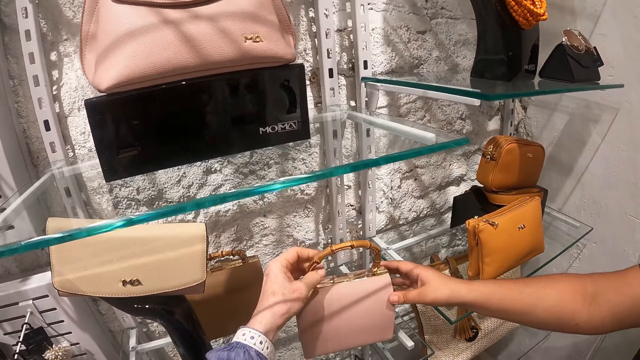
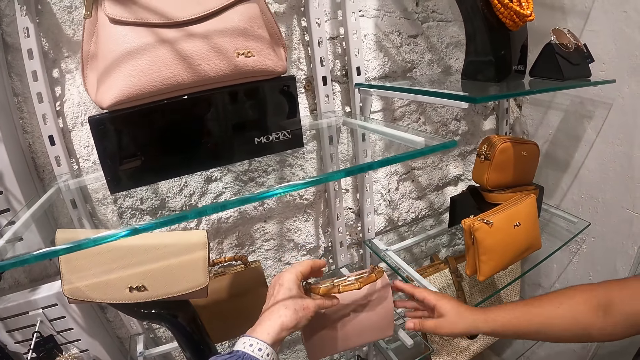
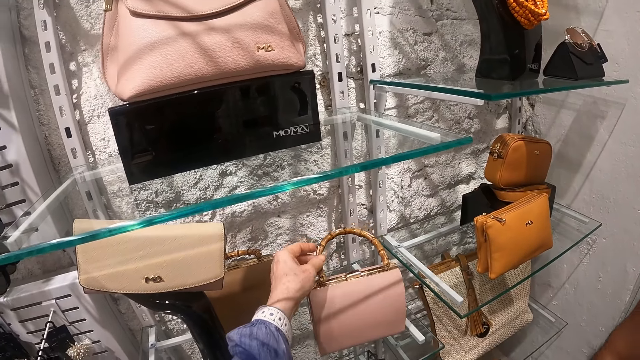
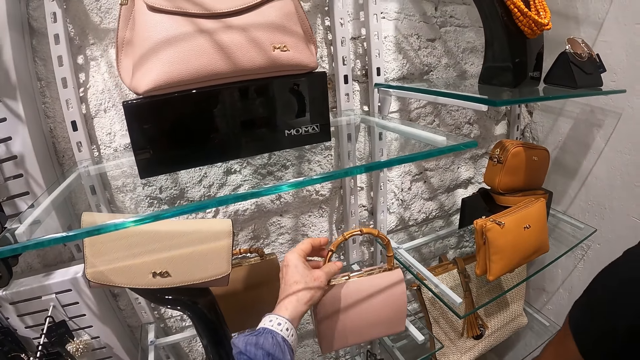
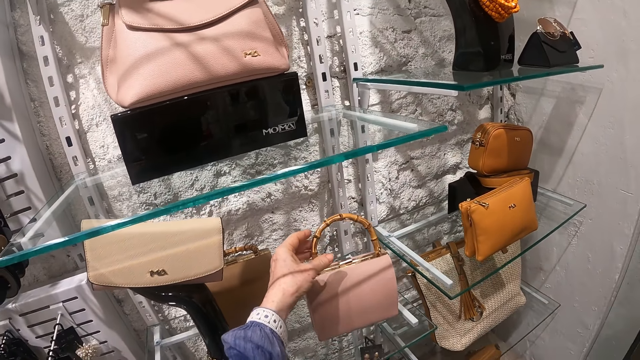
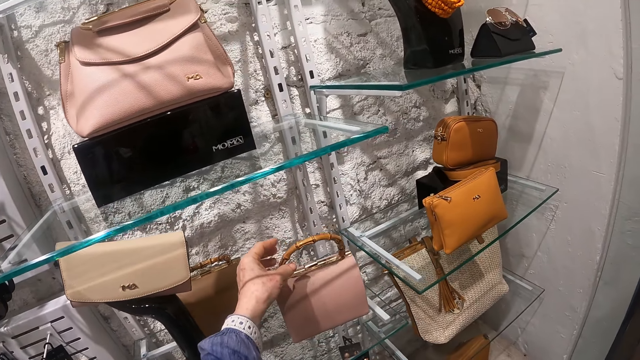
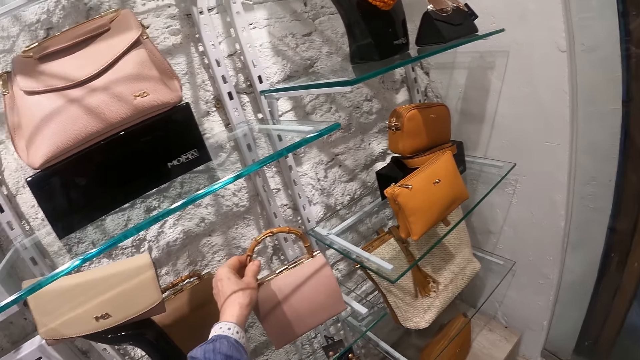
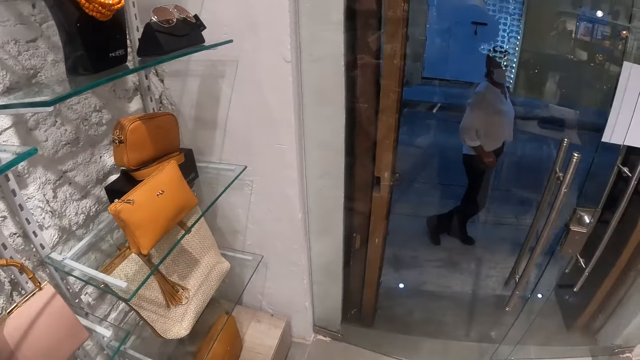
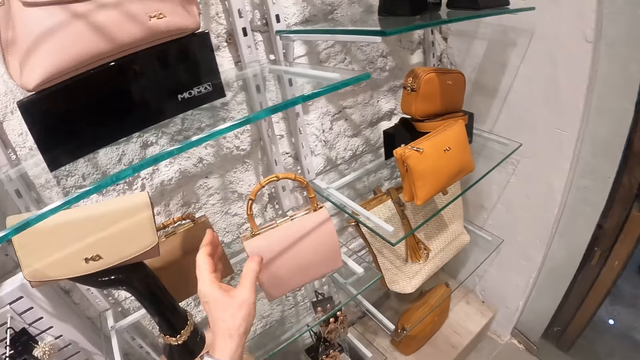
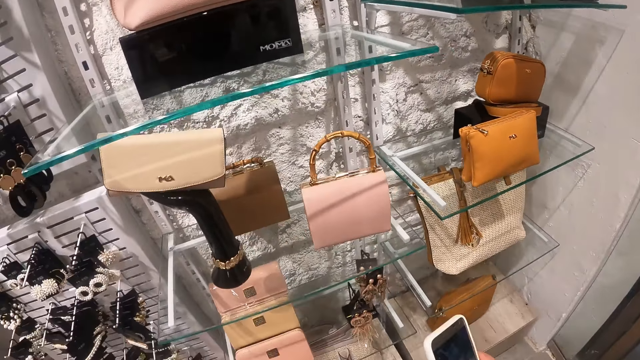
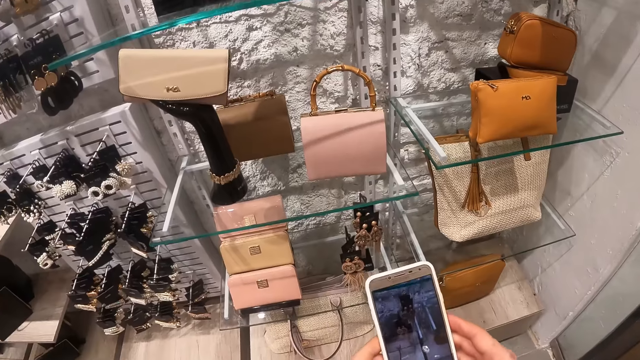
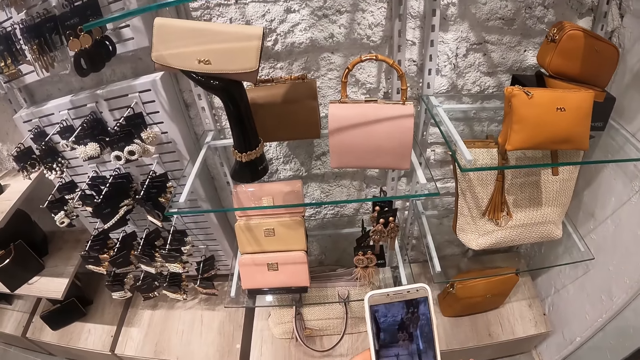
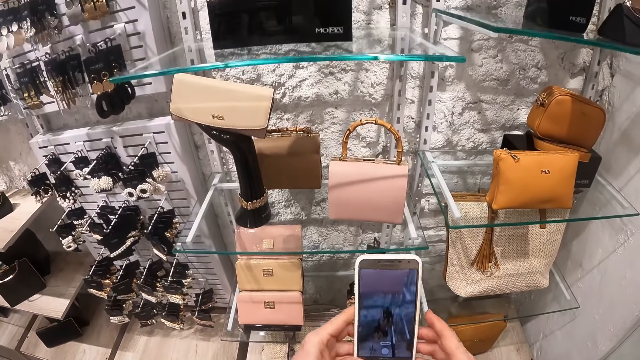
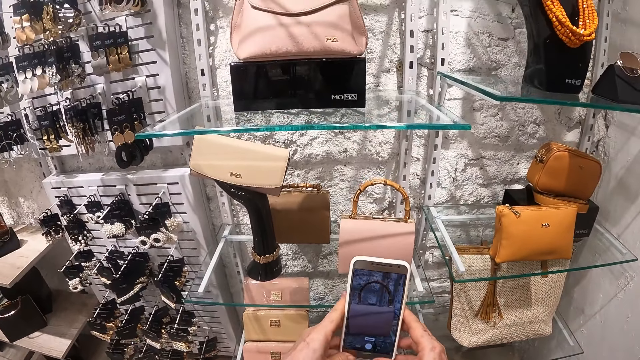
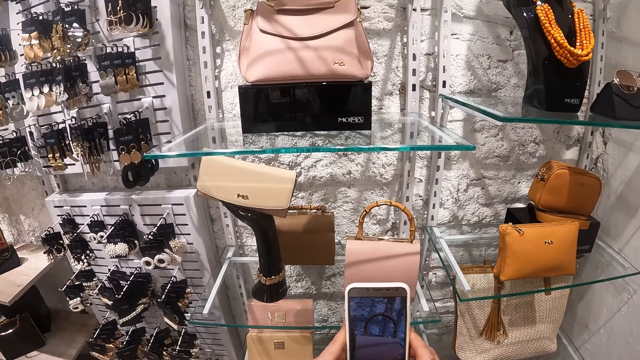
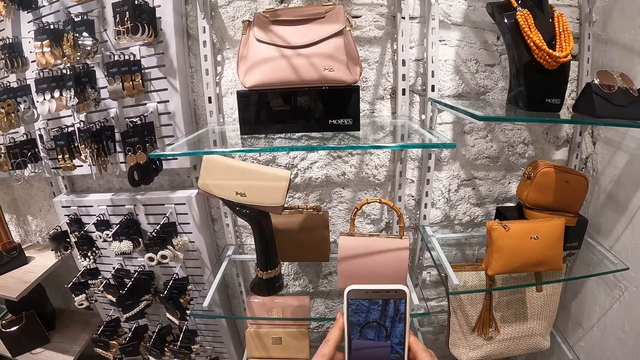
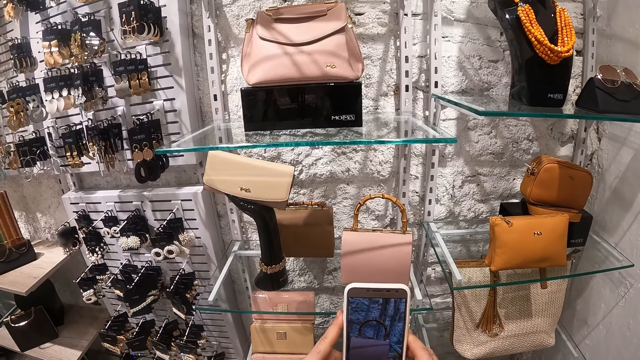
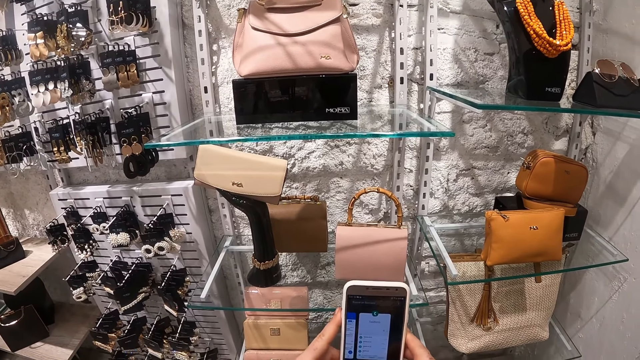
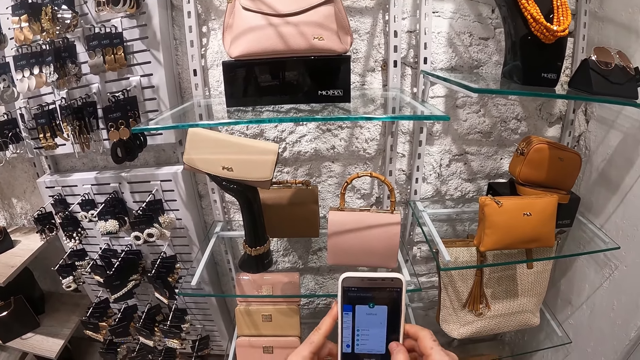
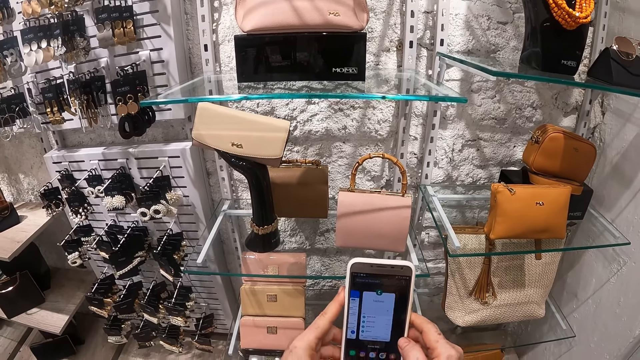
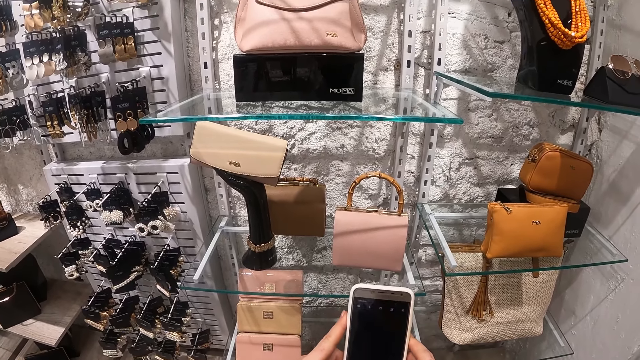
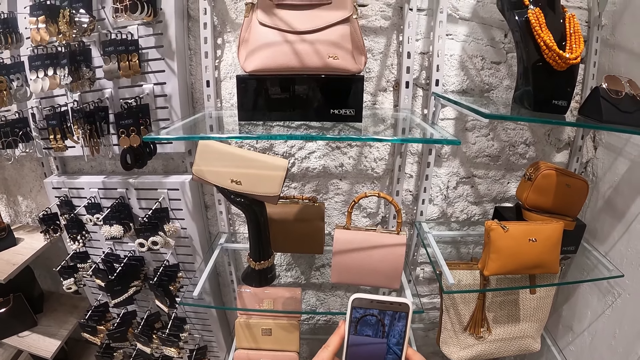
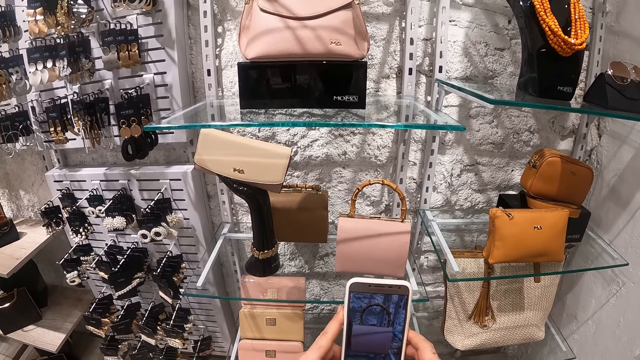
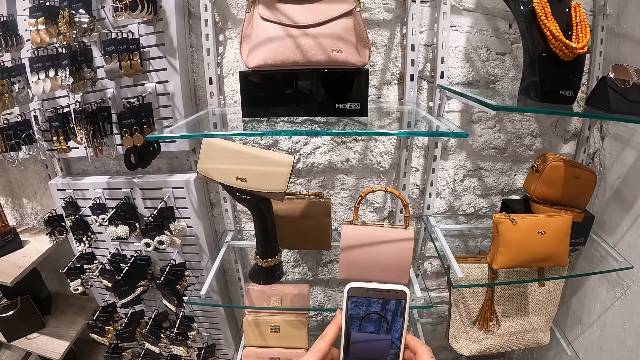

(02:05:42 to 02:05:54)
The camera wearer holds the purse handle. They operate the phone. They take a picture of the handbag using the phone.

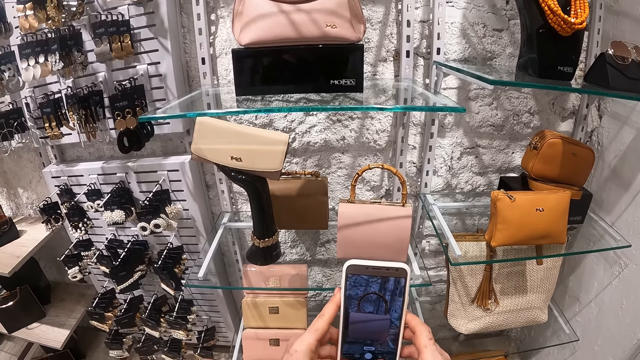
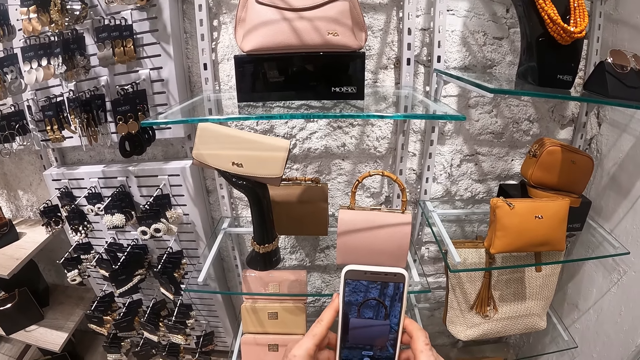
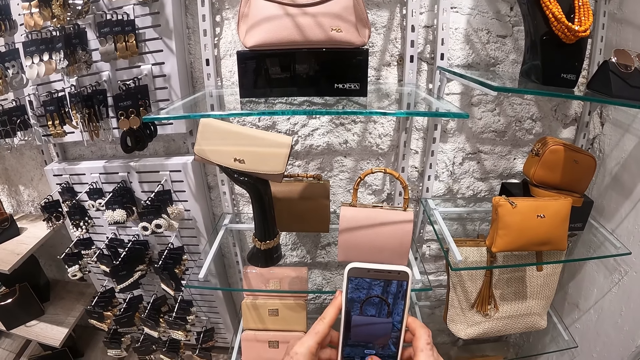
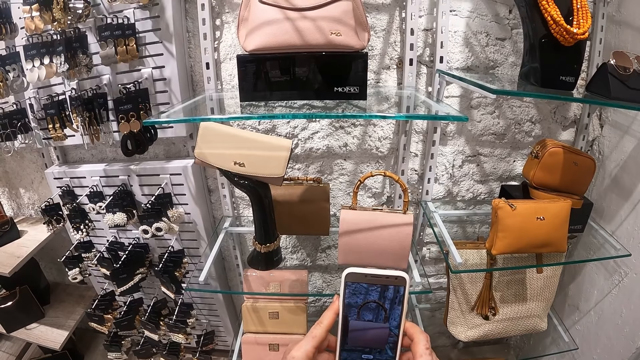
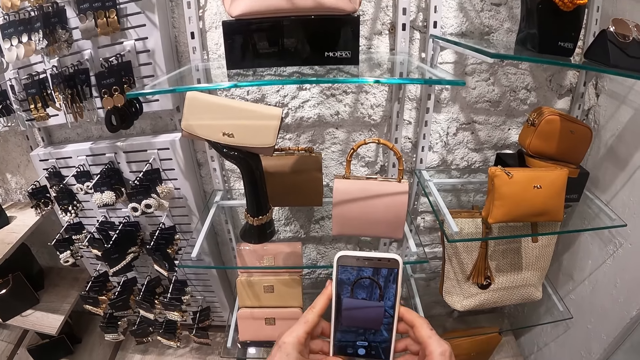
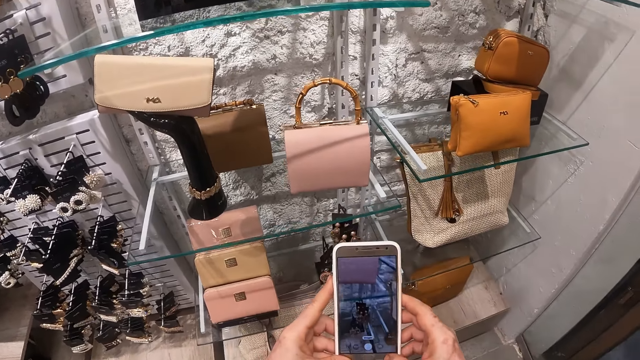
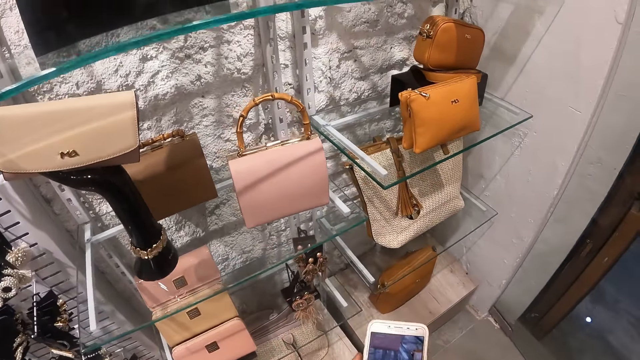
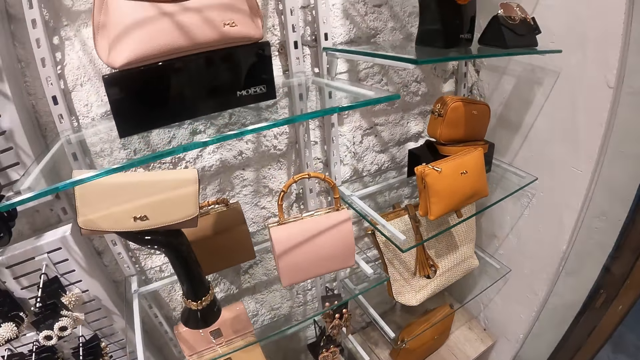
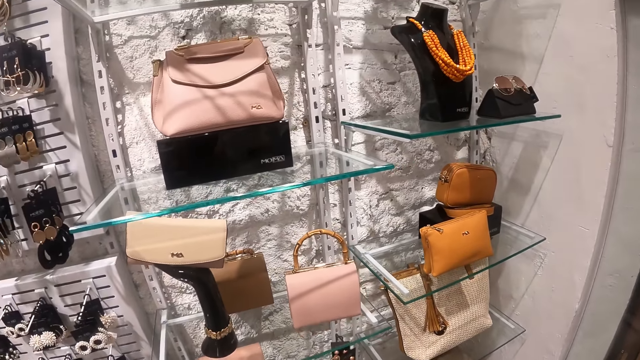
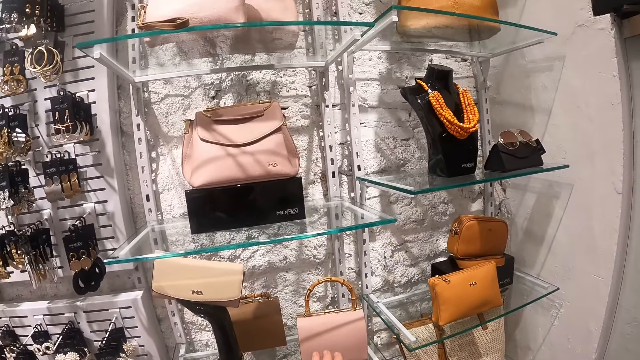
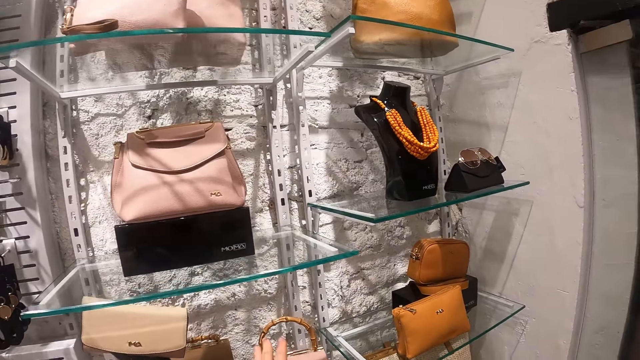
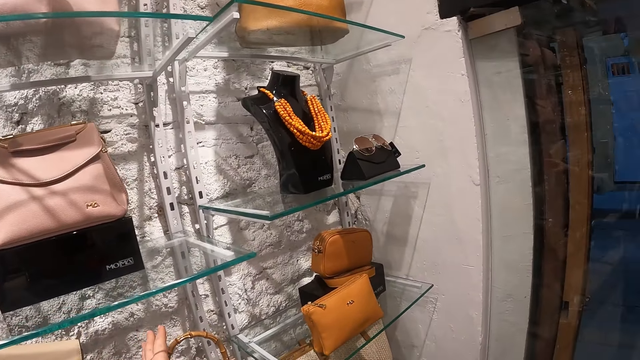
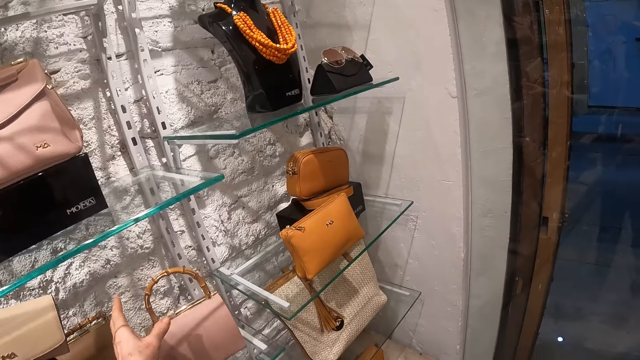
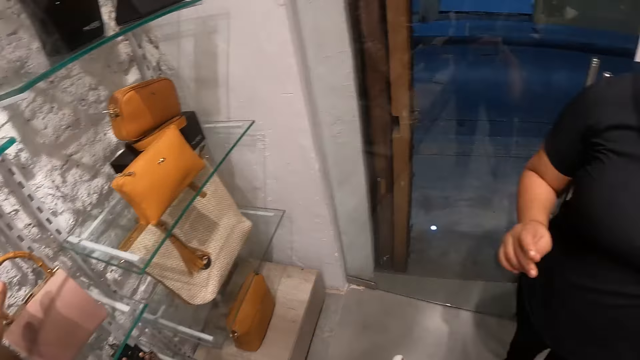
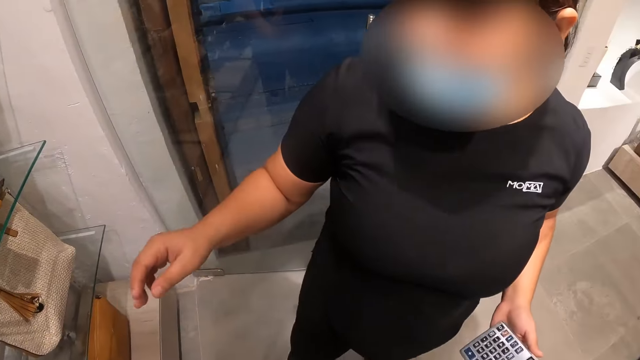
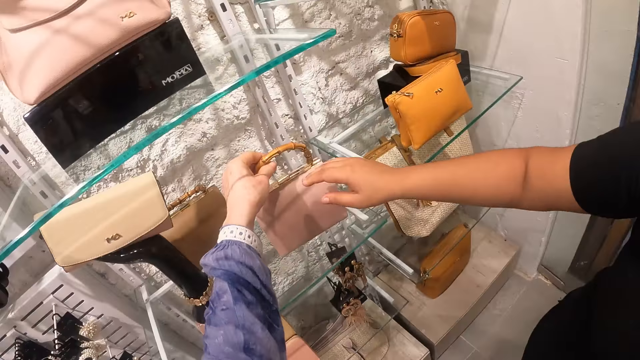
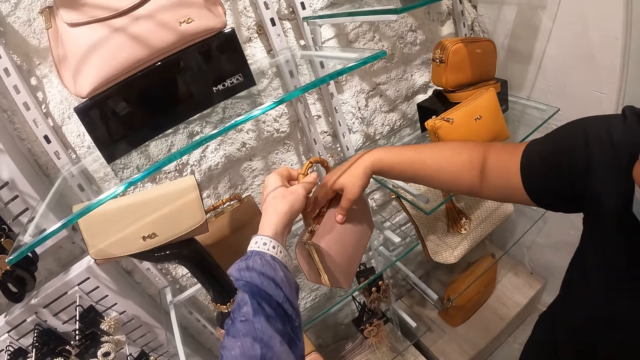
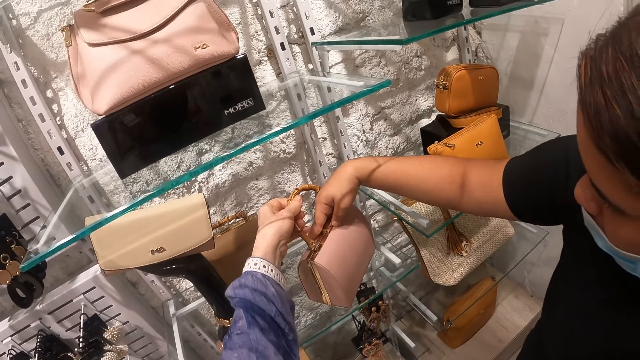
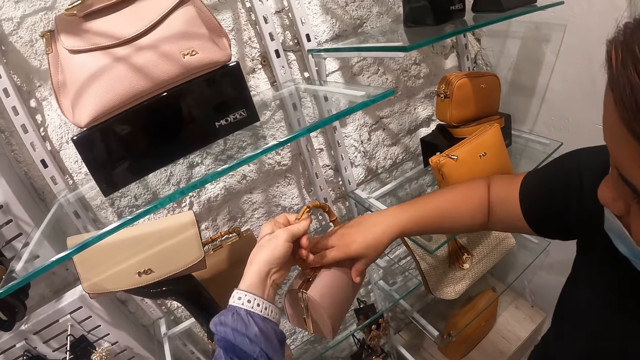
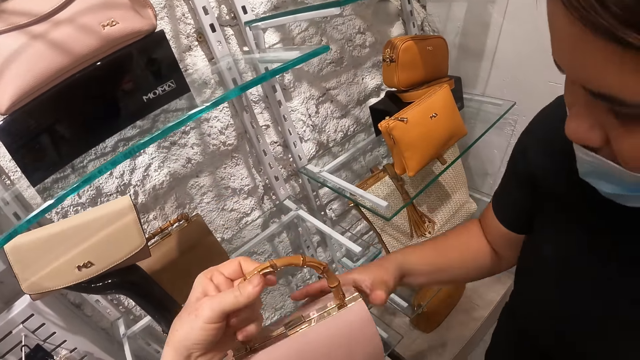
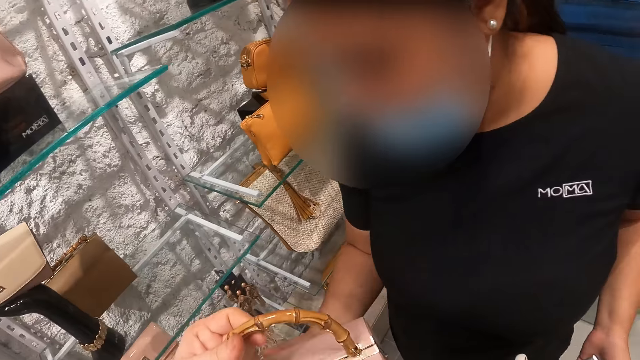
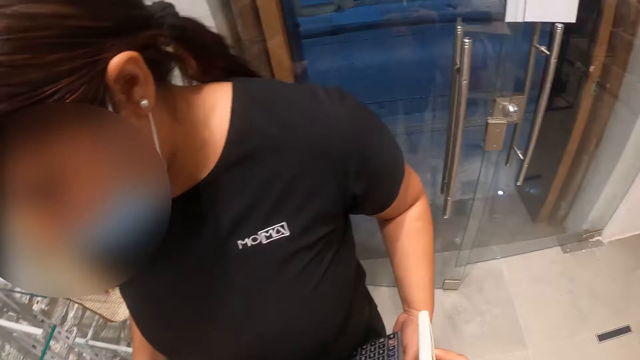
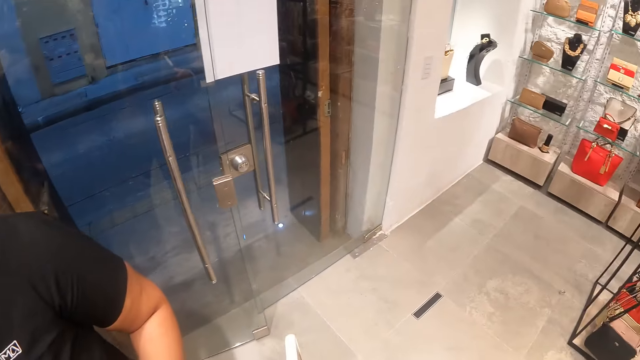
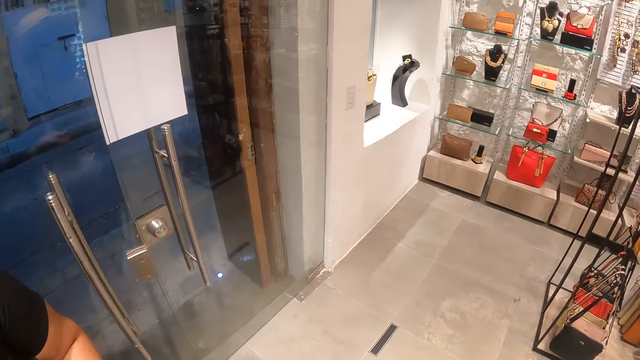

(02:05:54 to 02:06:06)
The camera wearer holds a purse. A person holds a purse. The camera wearer picks up a handbag from the shelf.
